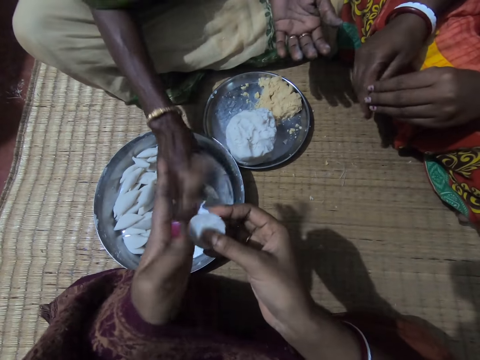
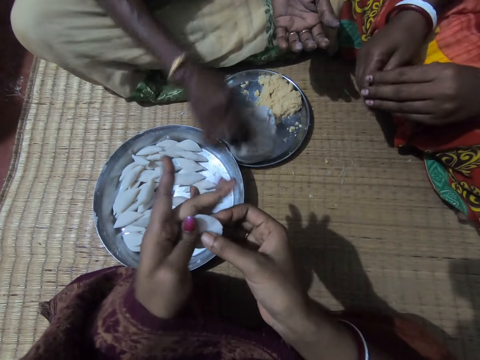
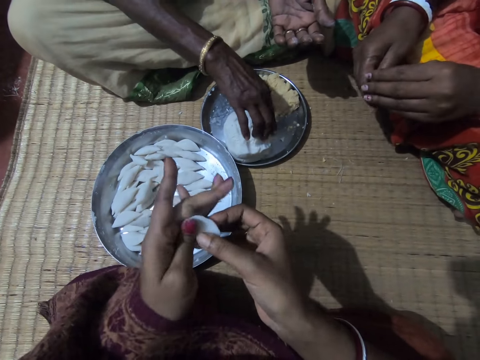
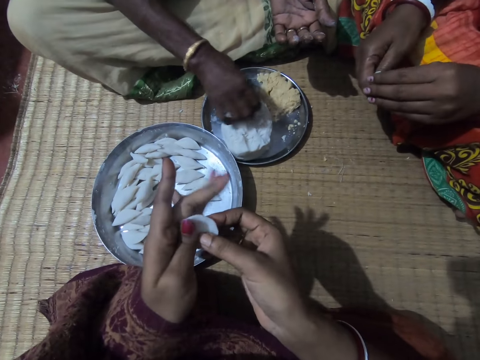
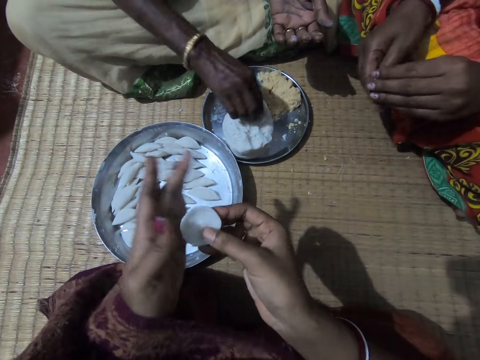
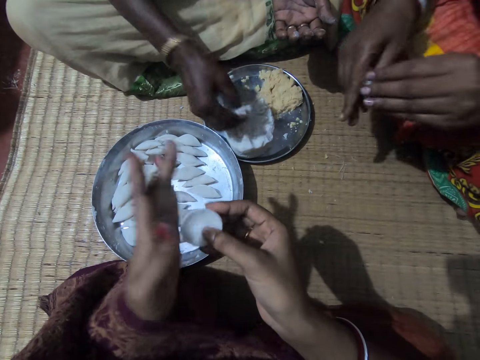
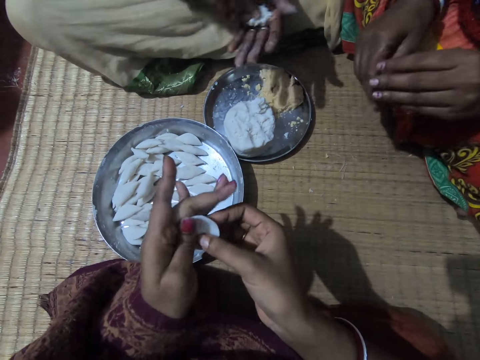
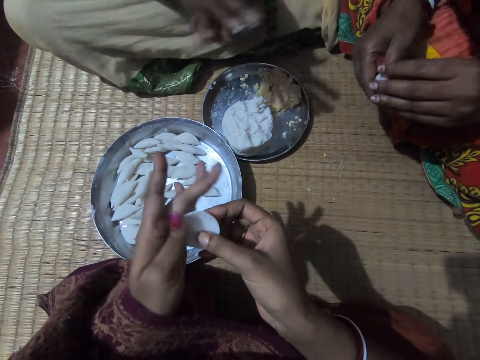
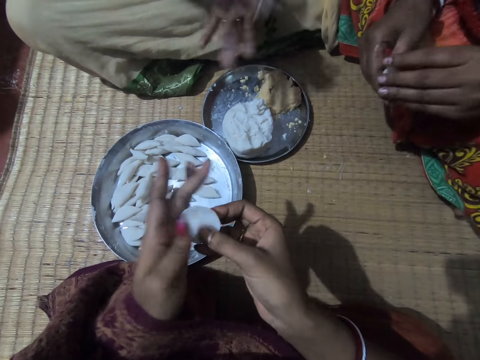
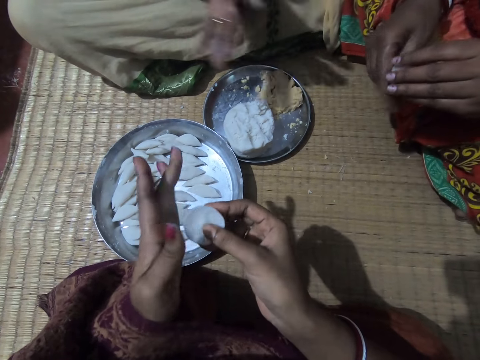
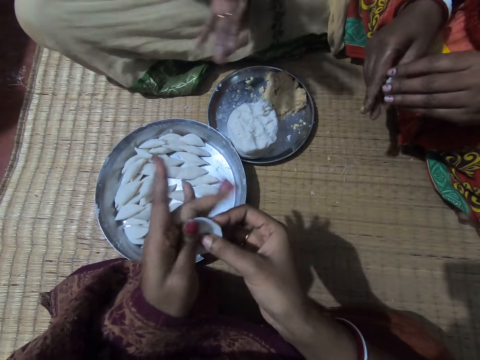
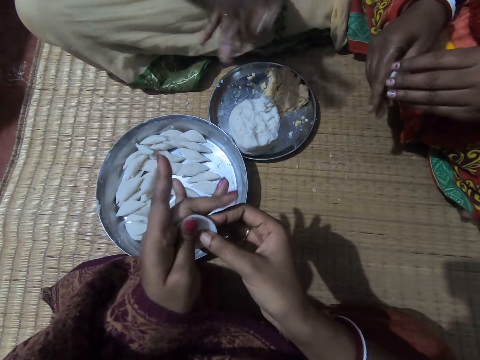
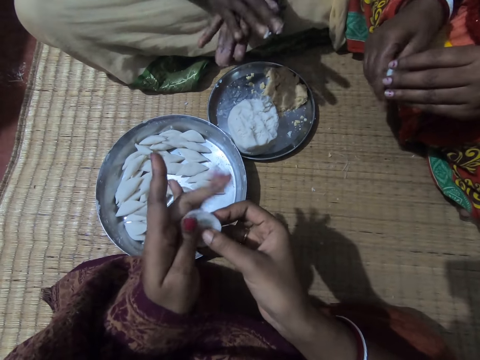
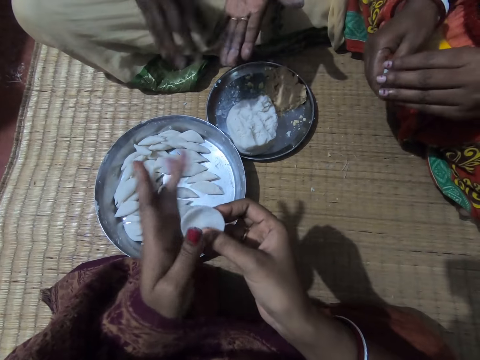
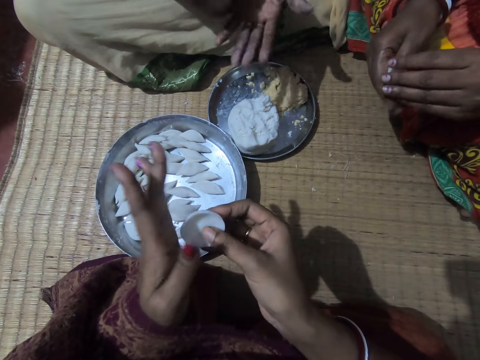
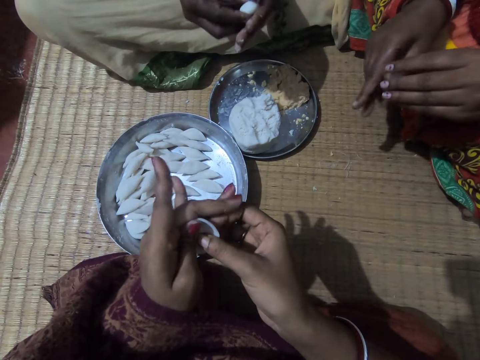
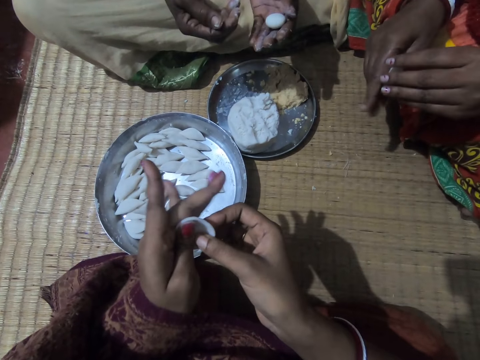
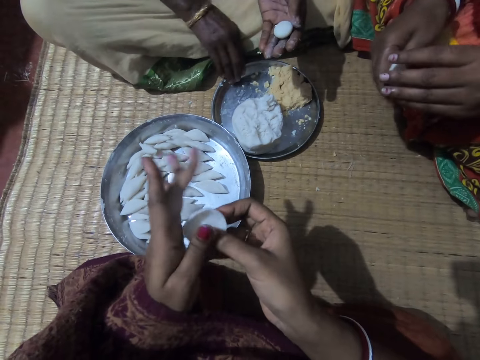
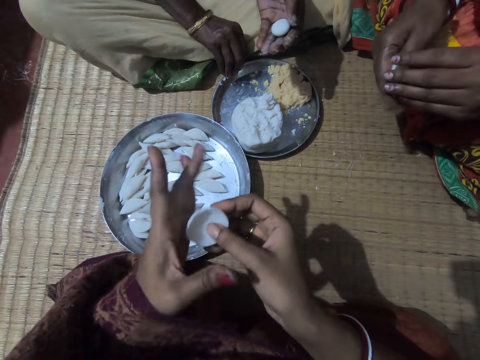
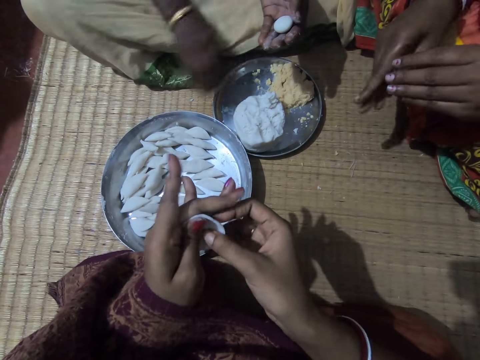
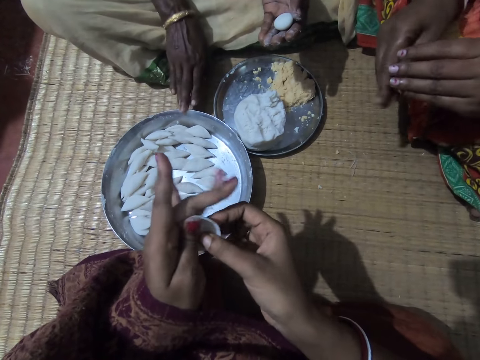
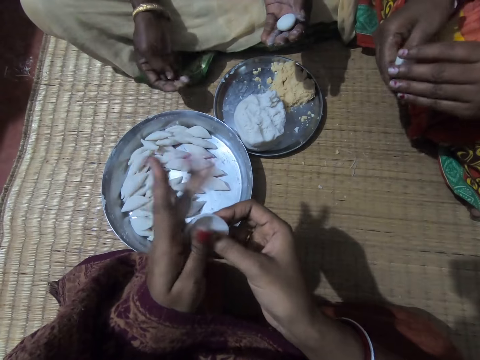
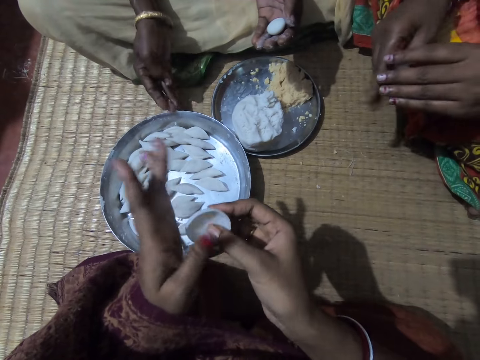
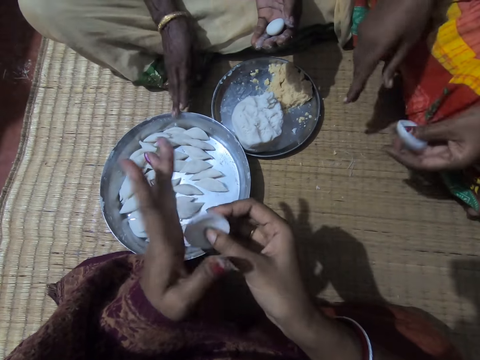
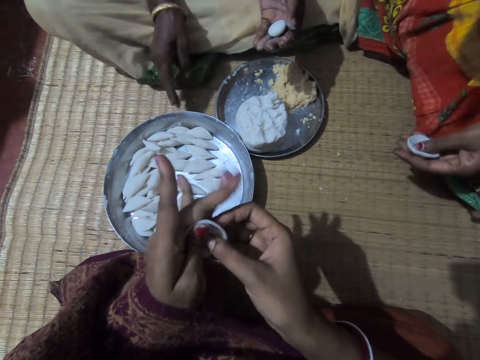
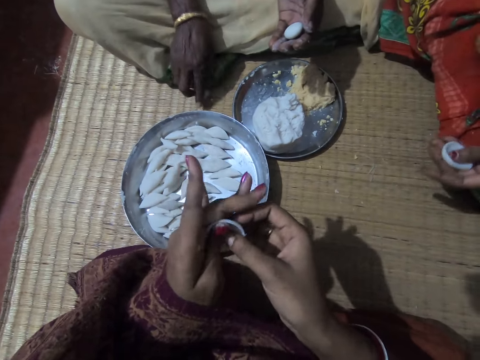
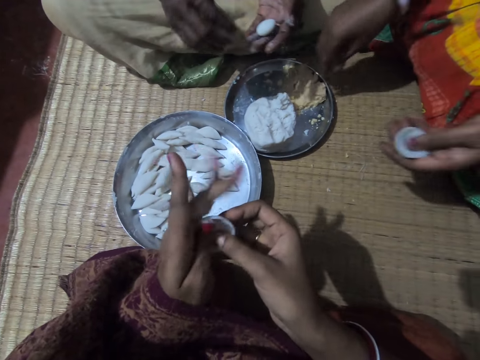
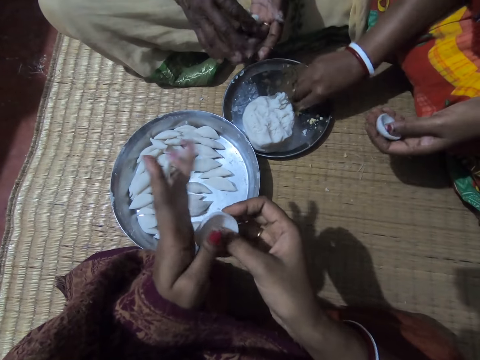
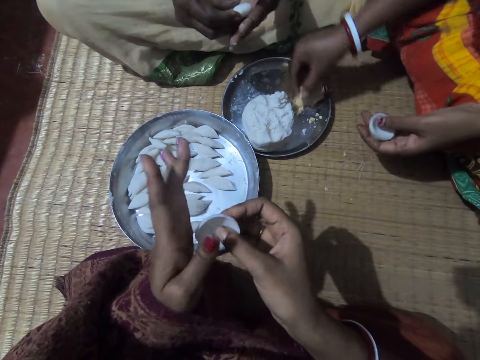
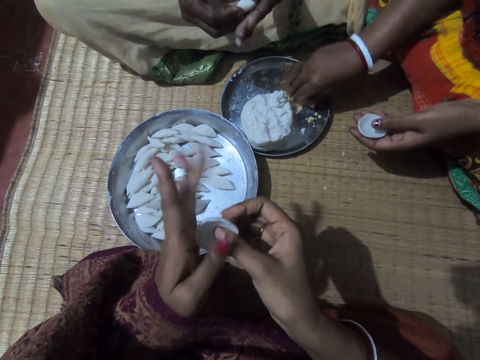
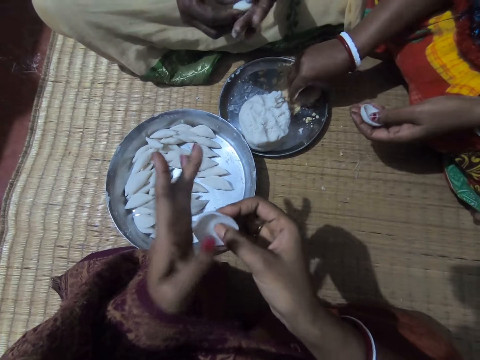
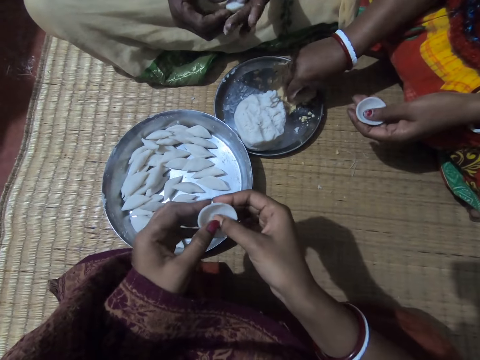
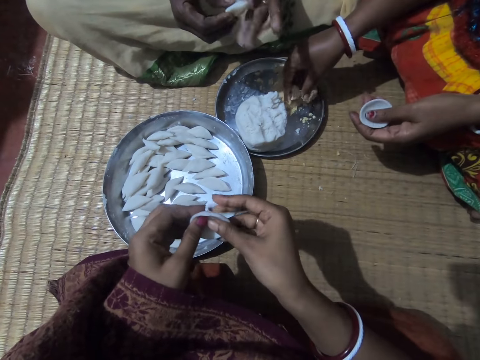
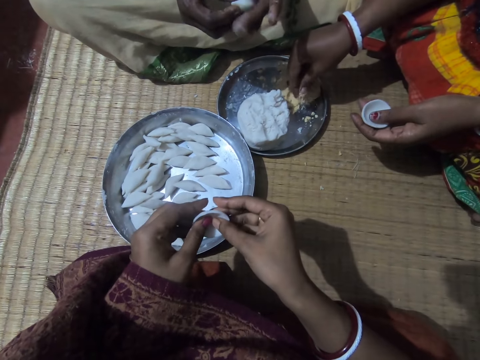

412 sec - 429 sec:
A woman drops the corn flour or rolled dough in the plate or tray with her right hand. She cuts a dough piece in the tray, takes some corn flour from the plate with her right hand, and shifts the piece to her left hand. The camera wearer rolls dough in her hands. The woman rolls the corn flour with both hands. Another woman rolls a dough piece in her hands. The first woman holds the dough in her left hand. The camera wearer molds the corn flour to shape with both hands. The first woman wipes her hand on the tray. The other woman holds dough in her left hand. The first woman touches the plate with her right hand. She holds the dough in her left hand. She rolls a dough piece in her hands. The camera wearer rolls dough in her hands. The other woman takes some corn meal from the plate with her right hand.

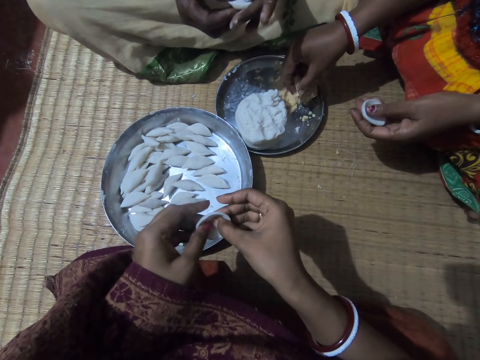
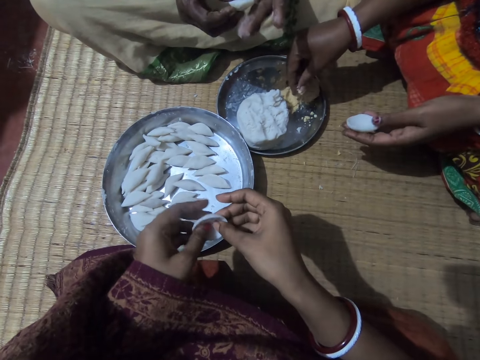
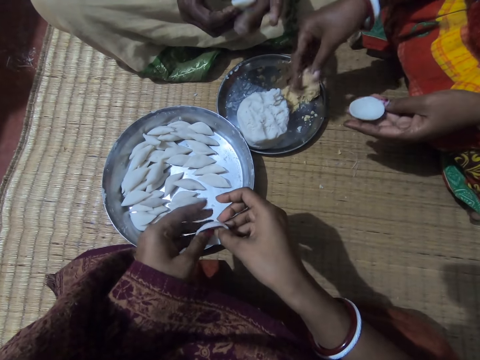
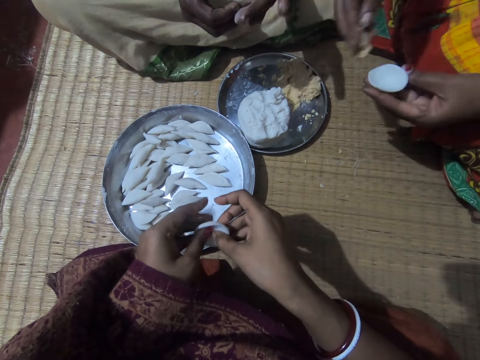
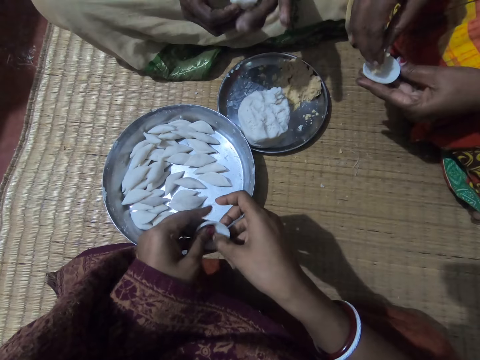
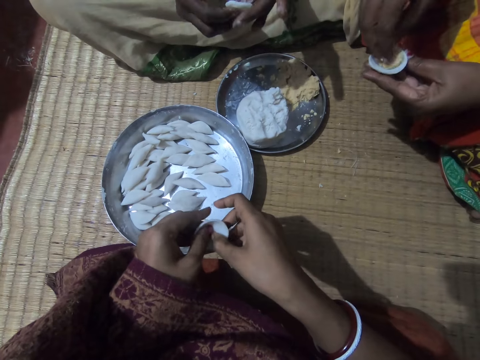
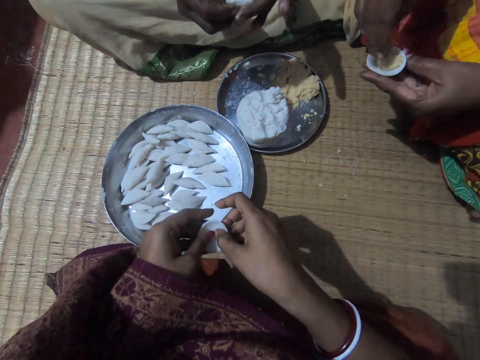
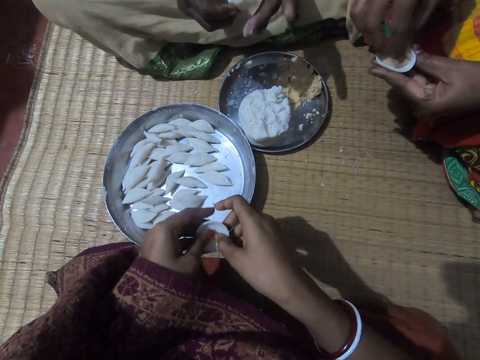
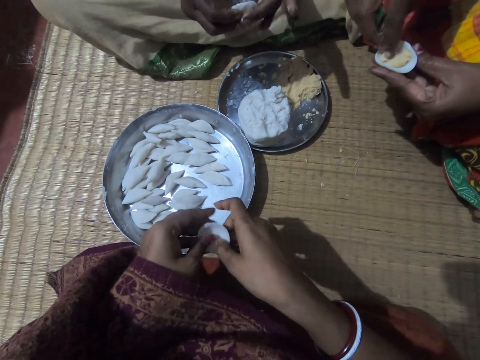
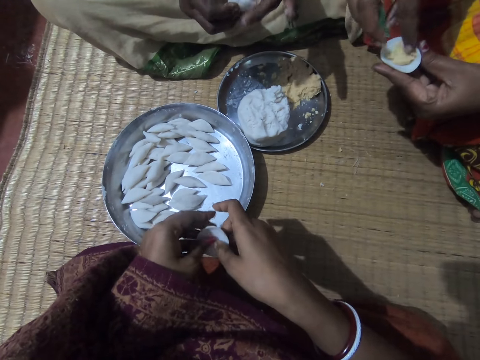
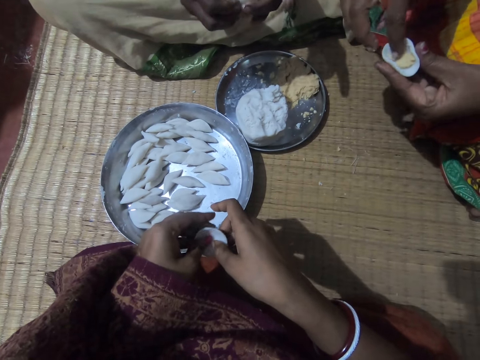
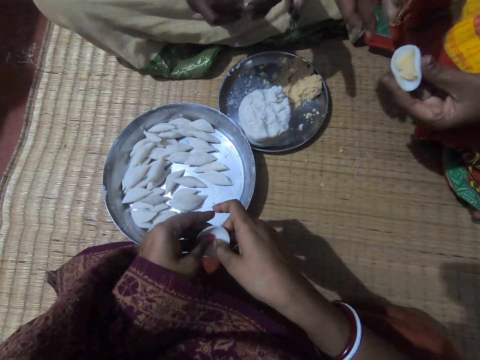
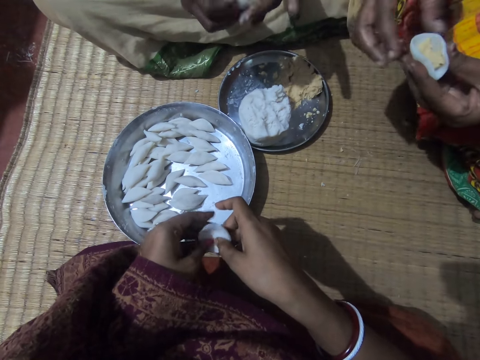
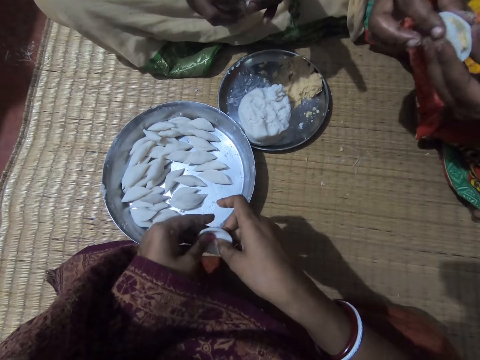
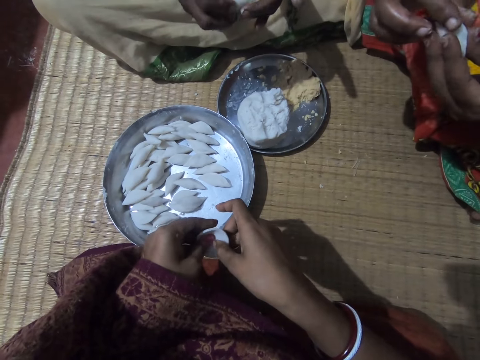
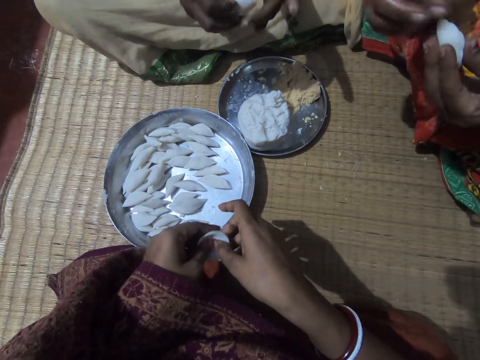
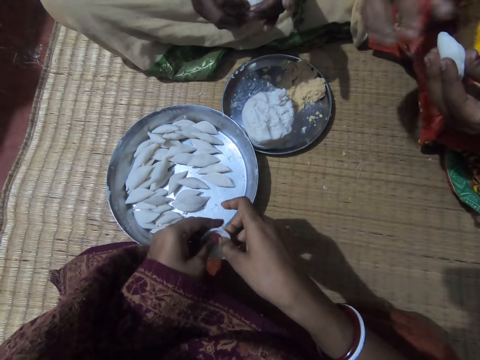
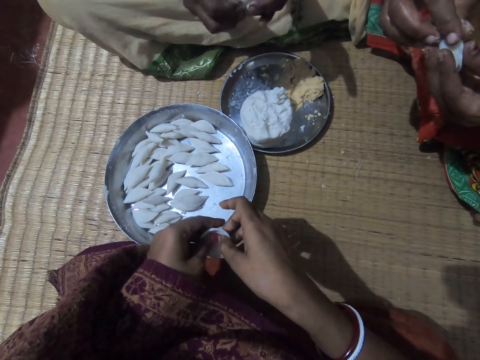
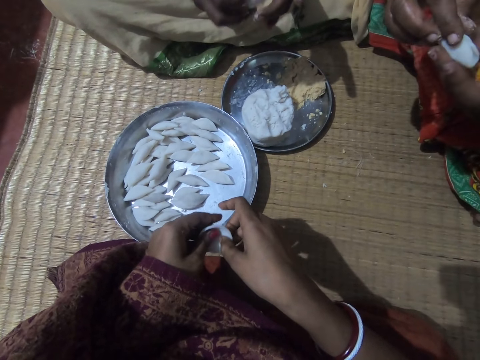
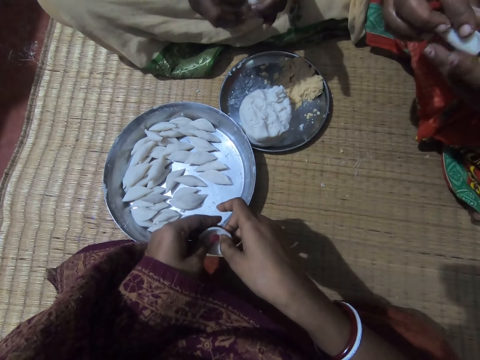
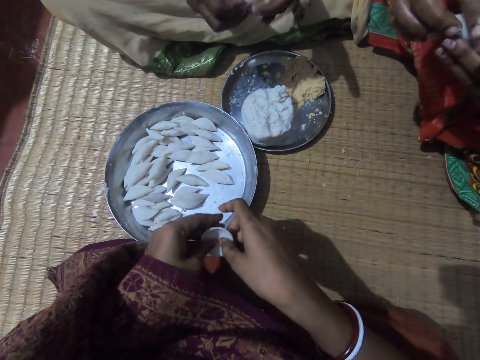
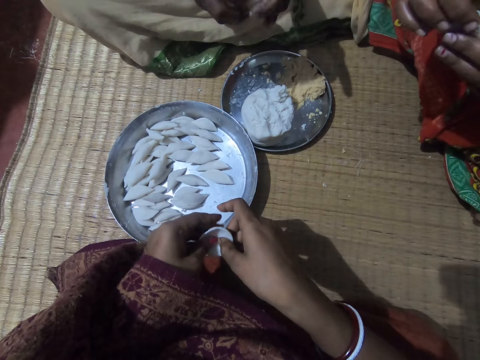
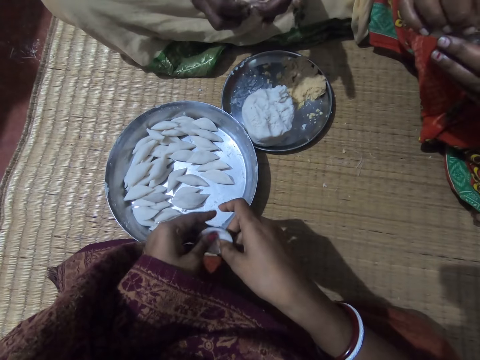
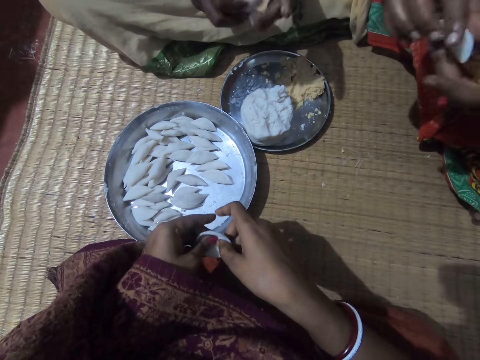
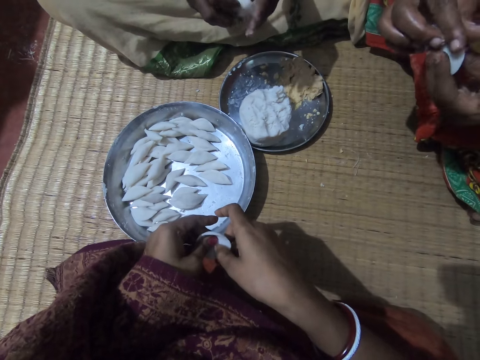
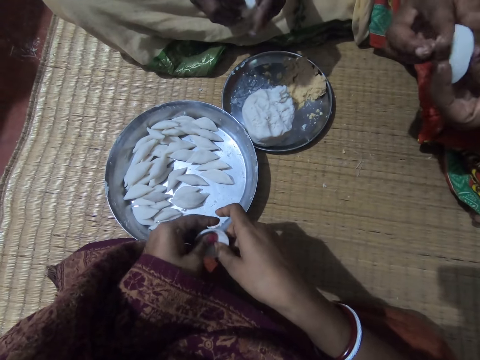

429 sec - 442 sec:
A woman puts the corn meal in the corn flour in her hands. She shakes her hand, rolls a dough piece in her hands, and folds the corn flour with both hands. Another woman rolls a dough piece in her hands. The camera wearer rolls dough in her hands. The first woman shakes her hand and rolls a dough piece in her hands. The camera wearer rolls the dough in her hands. The other woman rolls a dough piece in her hands. The camera wearer molds the corn flour to shape with both hands.
